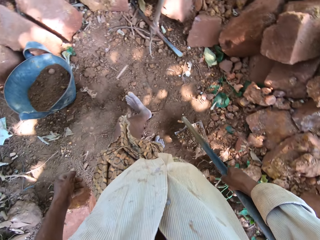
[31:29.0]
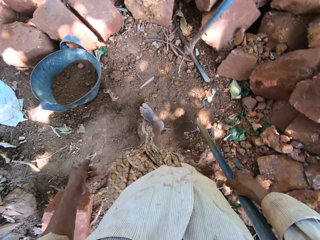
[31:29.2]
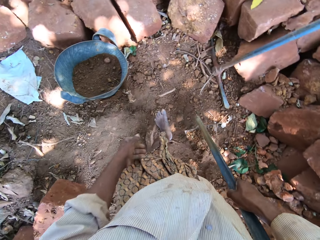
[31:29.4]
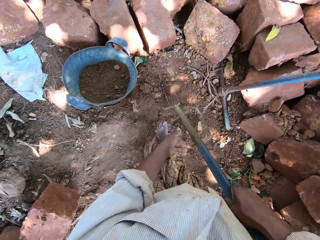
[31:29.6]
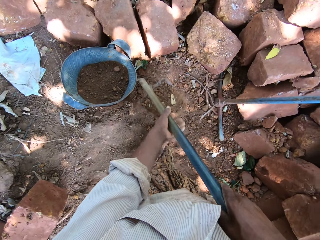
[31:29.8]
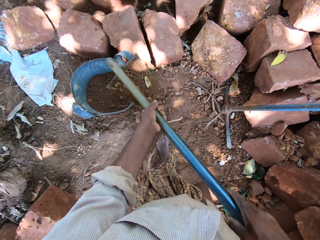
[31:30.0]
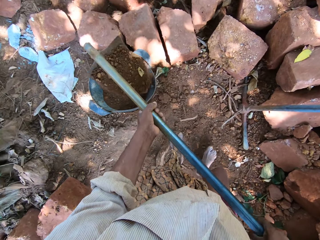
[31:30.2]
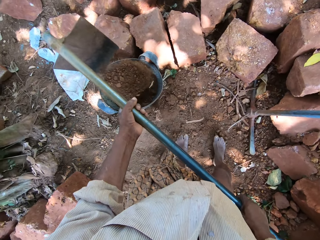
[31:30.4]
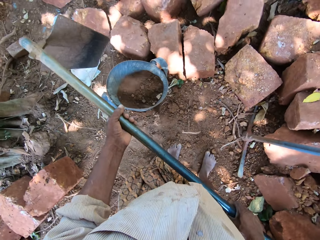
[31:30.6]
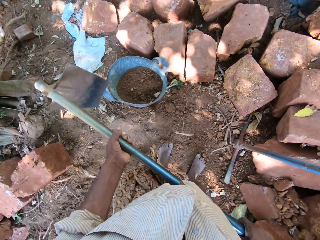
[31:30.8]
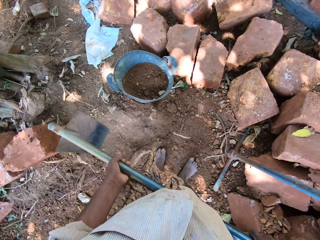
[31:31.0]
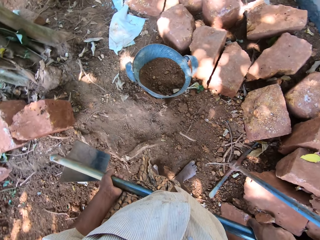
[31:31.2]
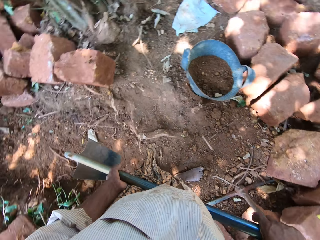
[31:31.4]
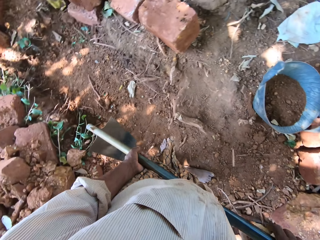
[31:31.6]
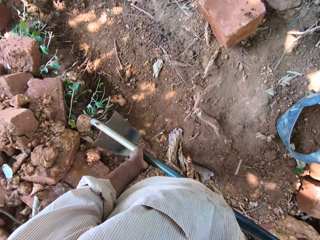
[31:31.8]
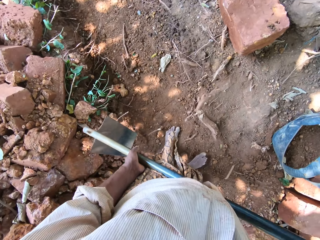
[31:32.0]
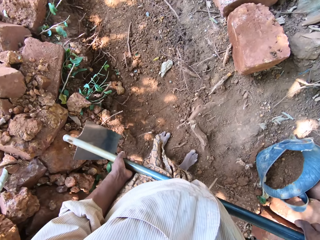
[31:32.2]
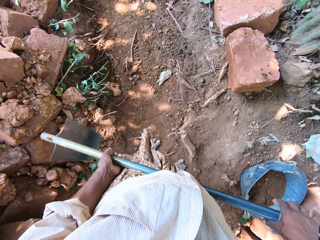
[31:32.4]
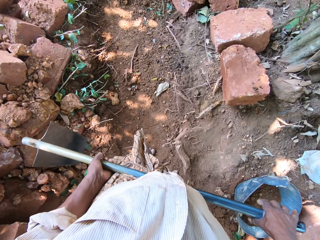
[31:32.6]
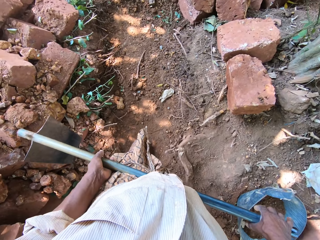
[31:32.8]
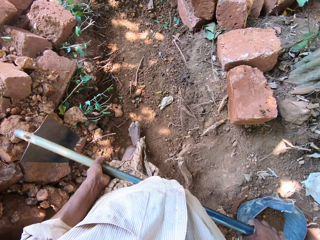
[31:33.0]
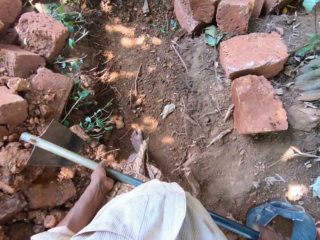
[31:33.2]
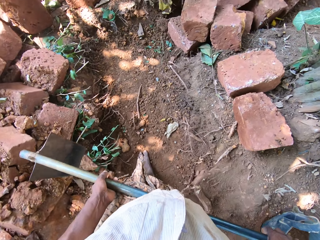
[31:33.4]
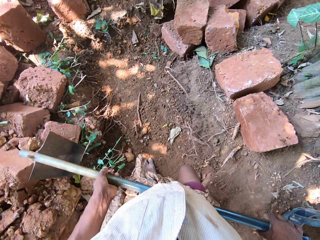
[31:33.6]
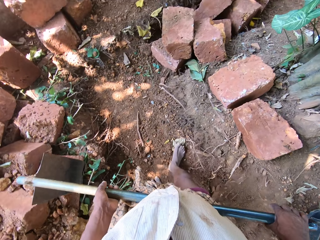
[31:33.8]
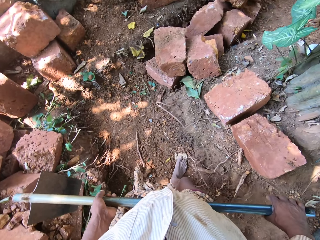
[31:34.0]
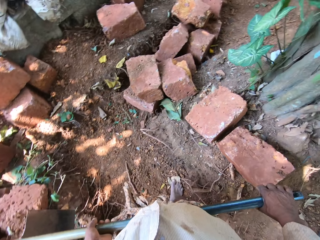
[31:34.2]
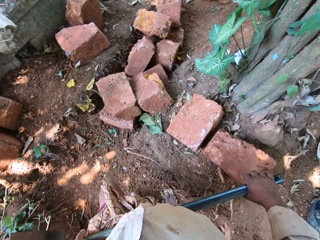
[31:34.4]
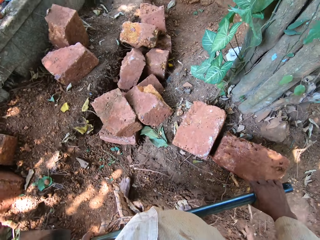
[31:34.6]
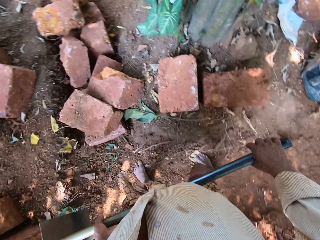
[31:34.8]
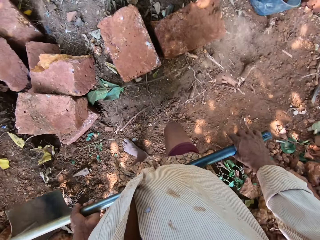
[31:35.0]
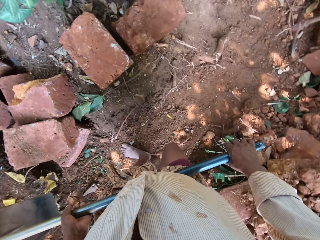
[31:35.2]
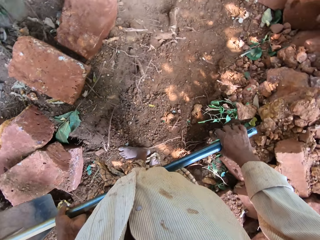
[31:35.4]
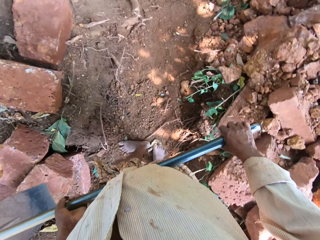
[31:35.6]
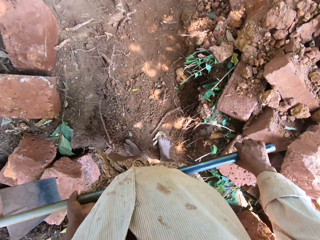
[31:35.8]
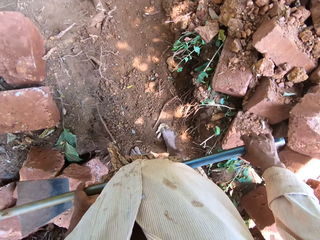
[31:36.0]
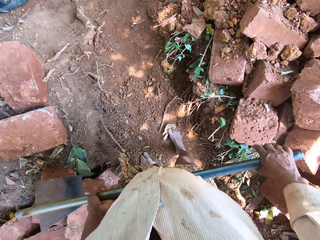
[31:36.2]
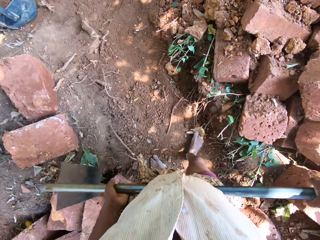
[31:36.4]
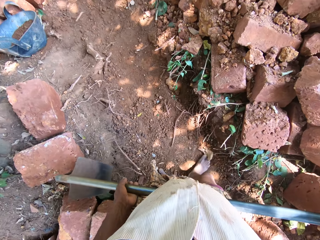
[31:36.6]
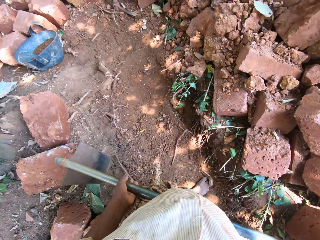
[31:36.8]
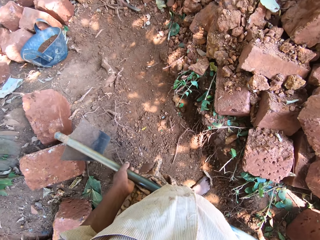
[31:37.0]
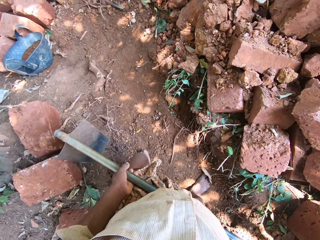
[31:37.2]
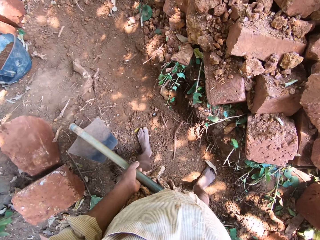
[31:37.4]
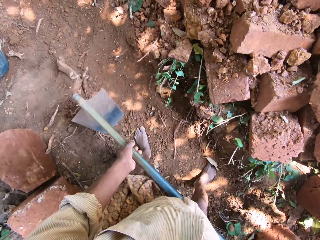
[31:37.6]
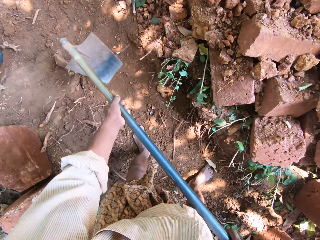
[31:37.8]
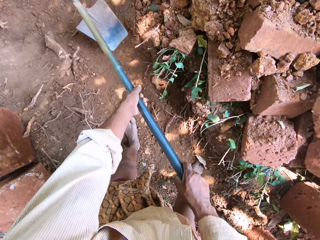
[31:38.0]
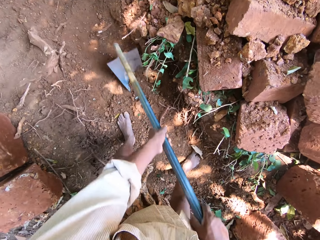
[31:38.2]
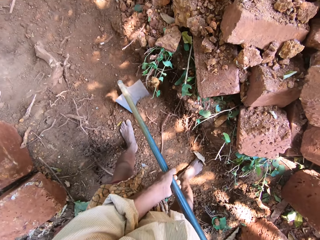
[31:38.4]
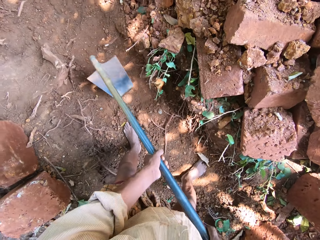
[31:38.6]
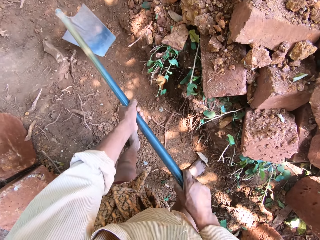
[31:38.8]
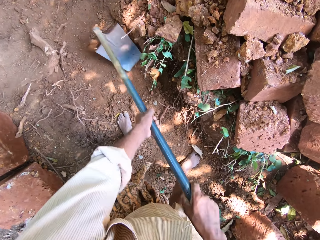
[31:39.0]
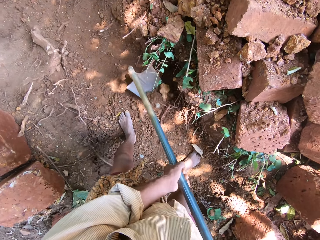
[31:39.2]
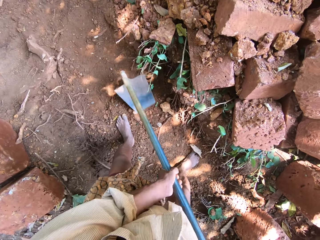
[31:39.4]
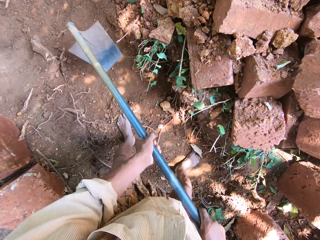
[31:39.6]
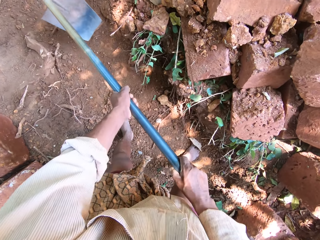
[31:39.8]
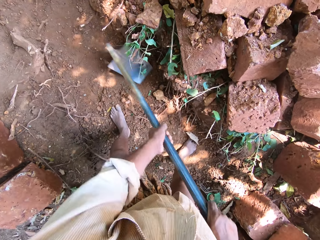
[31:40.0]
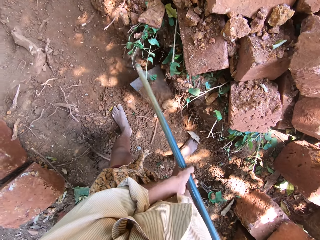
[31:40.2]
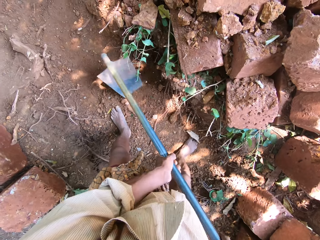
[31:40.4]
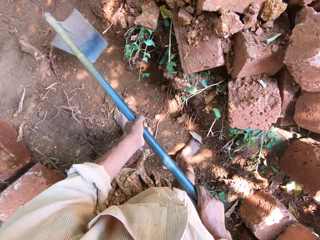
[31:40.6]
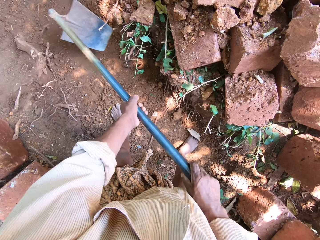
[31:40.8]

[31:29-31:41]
The camera wearer pours the sand into the pan with the hoe in his hands. He gathers sand on the ground with the hoe in his hands.

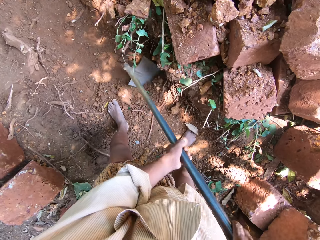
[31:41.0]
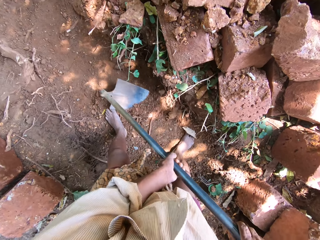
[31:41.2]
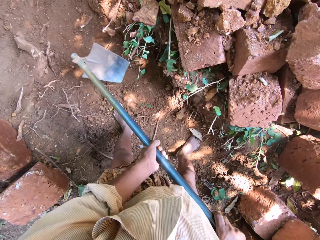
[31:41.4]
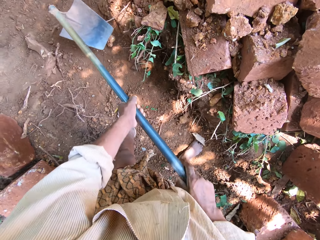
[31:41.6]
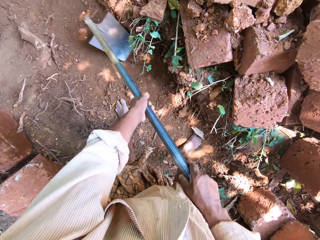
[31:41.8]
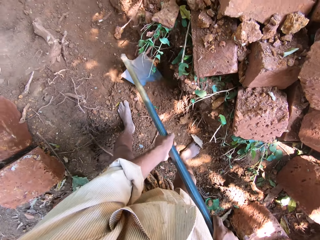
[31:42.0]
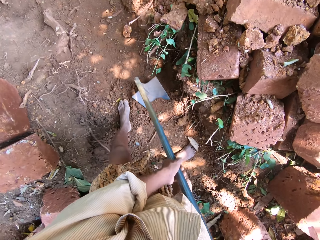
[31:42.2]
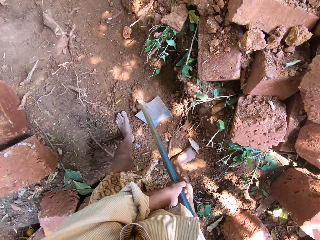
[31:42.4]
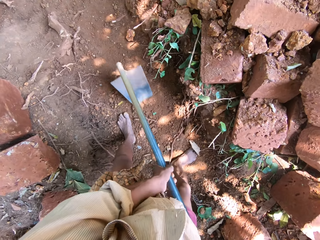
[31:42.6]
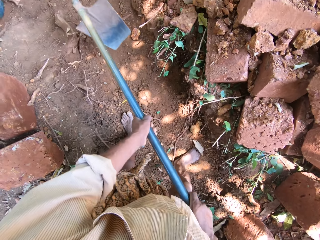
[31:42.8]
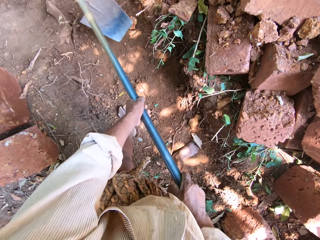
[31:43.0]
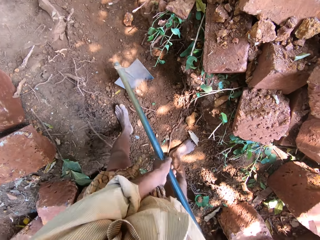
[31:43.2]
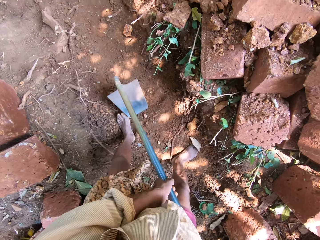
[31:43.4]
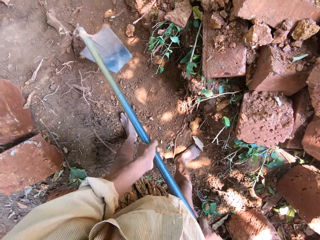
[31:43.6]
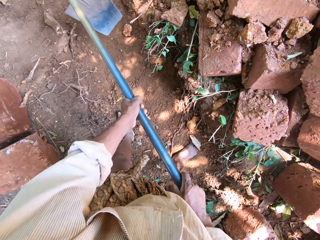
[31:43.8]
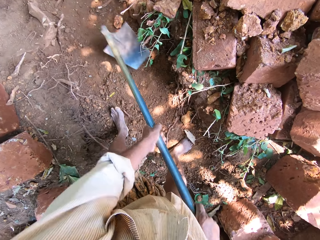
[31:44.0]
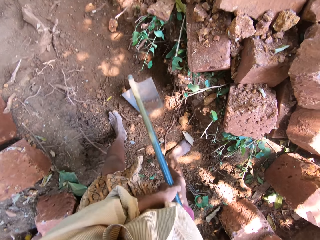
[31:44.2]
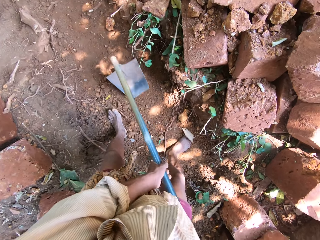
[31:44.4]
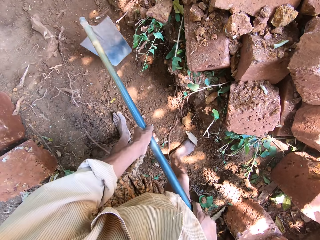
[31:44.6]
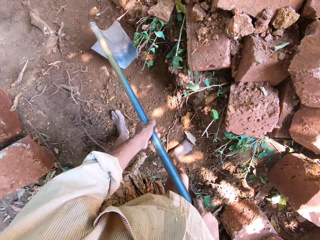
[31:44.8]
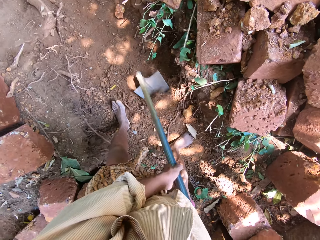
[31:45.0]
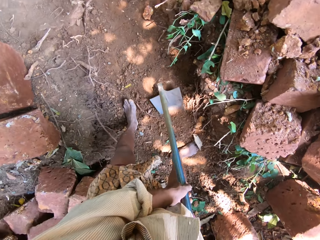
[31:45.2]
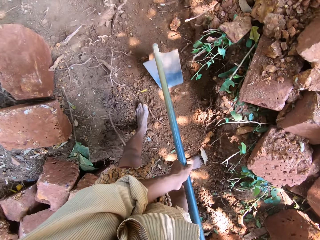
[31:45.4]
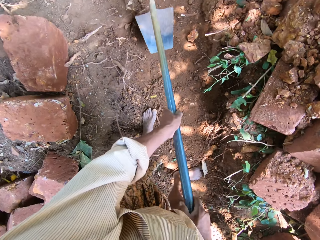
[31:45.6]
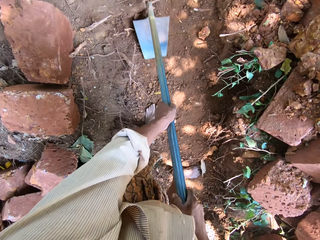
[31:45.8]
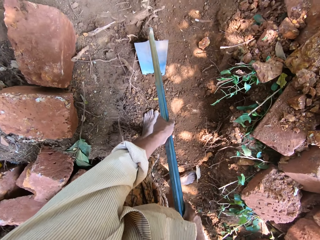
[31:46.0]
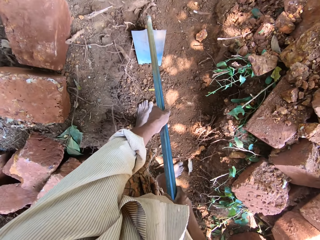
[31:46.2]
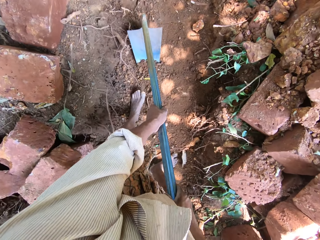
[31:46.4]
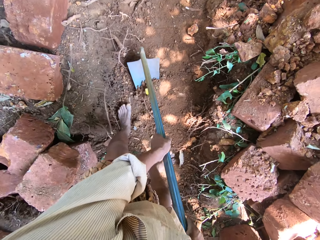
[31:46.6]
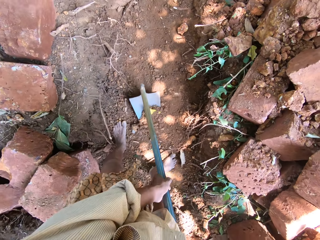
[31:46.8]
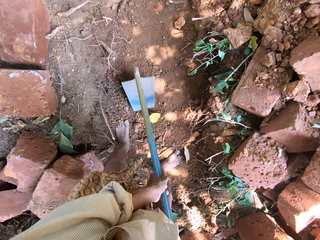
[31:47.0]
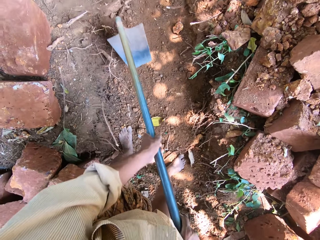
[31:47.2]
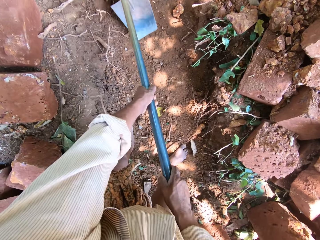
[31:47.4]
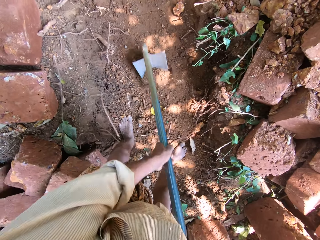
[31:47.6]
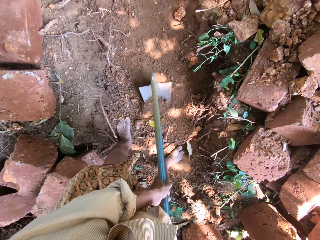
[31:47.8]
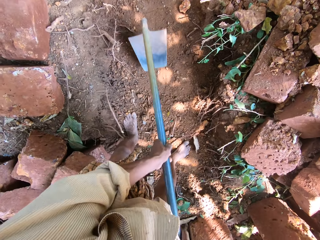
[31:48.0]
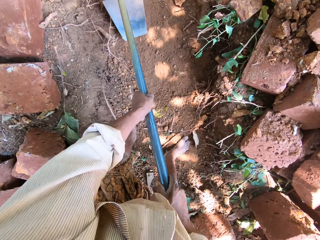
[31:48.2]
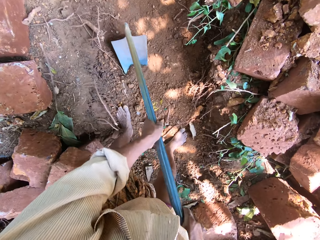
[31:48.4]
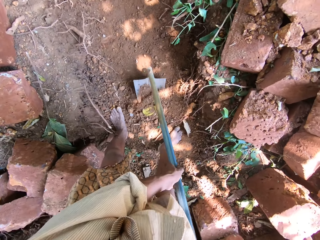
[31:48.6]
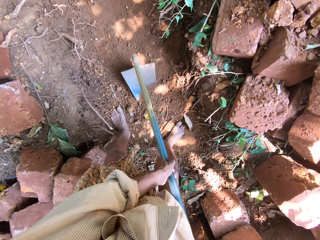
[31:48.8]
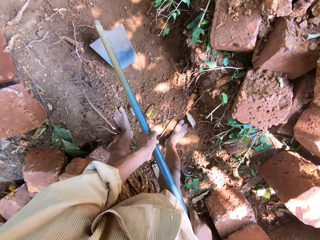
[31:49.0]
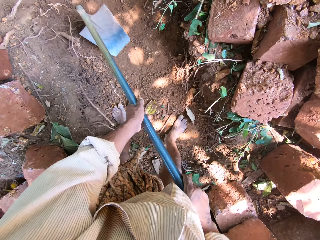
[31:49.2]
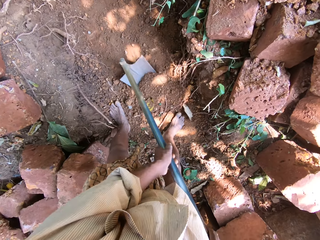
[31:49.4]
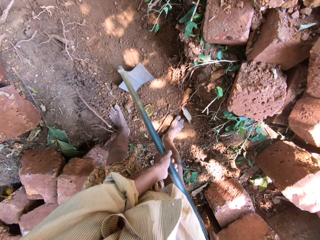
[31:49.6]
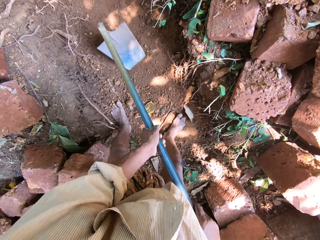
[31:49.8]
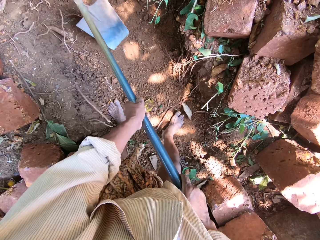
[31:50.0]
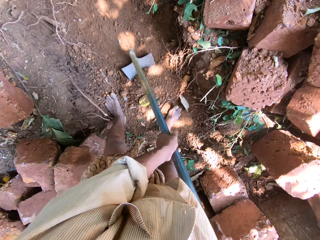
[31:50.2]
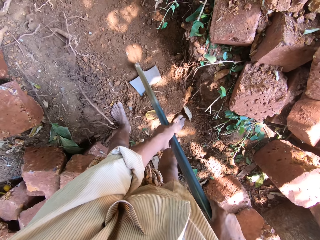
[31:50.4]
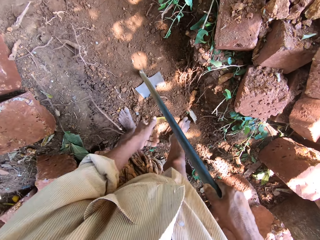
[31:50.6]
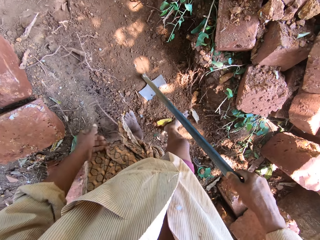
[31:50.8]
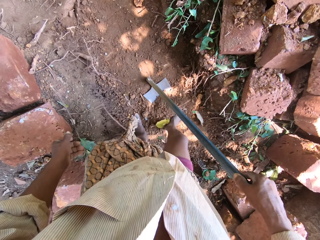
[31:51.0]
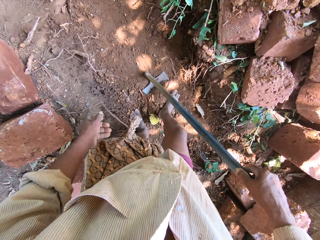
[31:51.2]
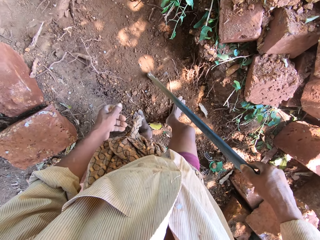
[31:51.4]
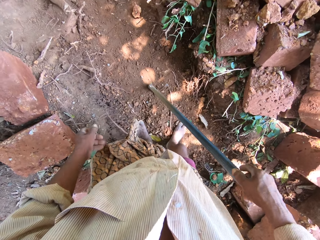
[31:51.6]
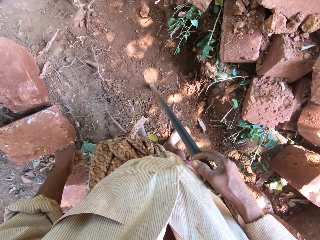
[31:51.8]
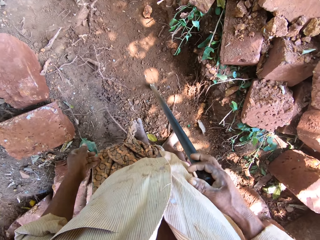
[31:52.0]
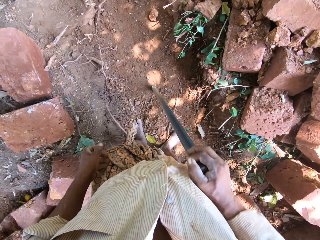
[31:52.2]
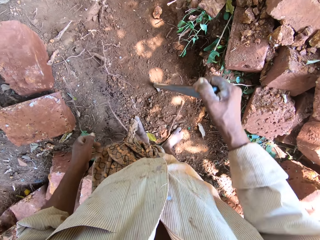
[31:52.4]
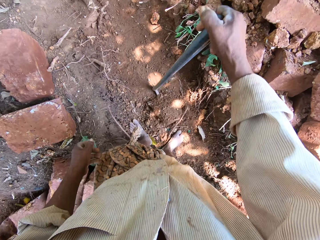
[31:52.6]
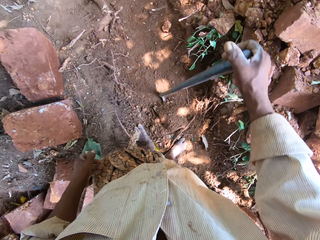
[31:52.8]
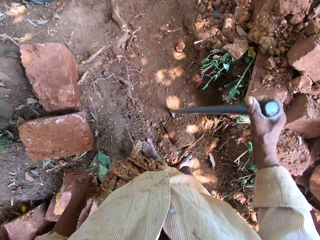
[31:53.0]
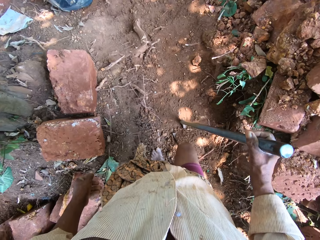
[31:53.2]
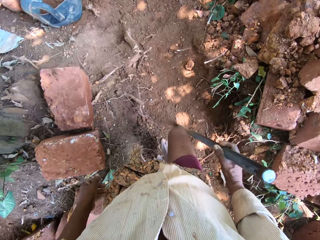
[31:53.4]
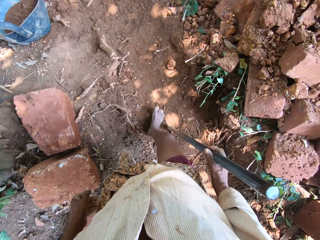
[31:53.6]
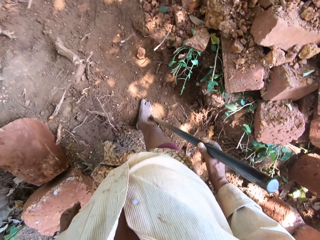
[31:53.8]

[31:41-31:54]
The camera wearer digs soil with a hoe. He packs sand from the ground to the hoe with his right leg.
